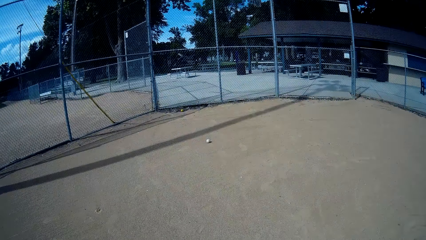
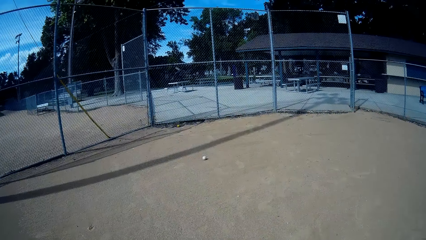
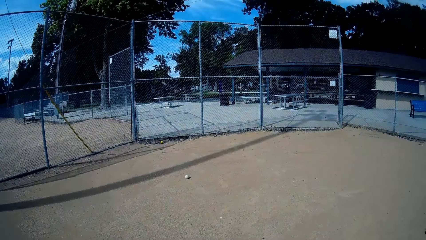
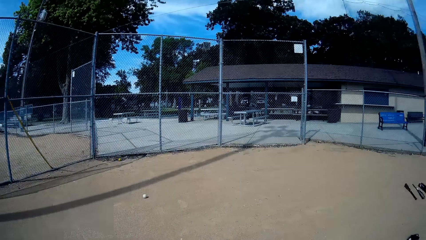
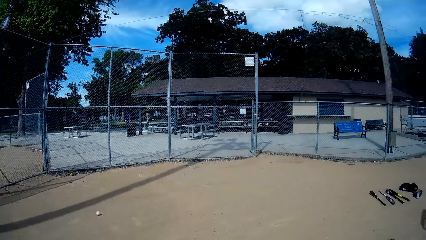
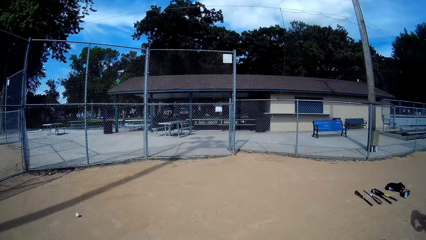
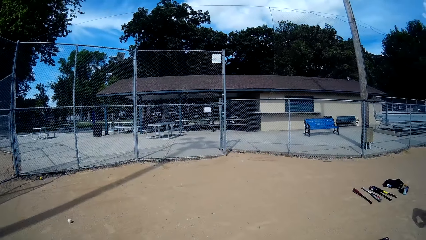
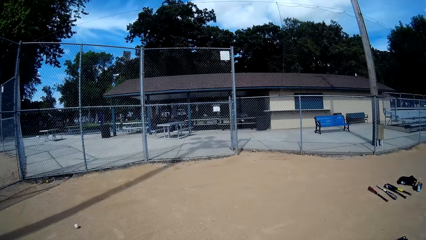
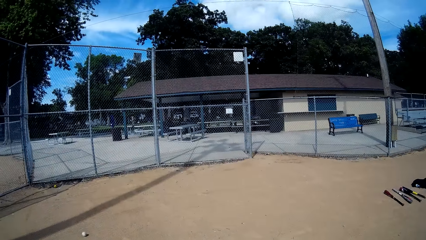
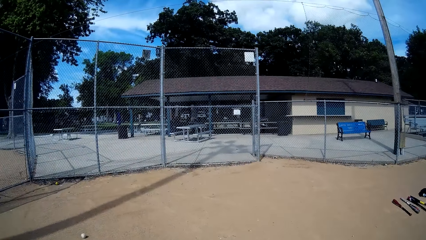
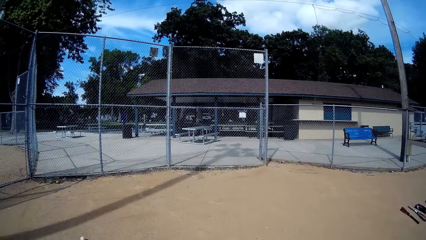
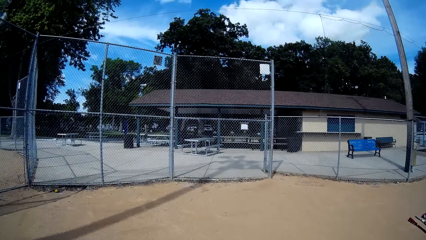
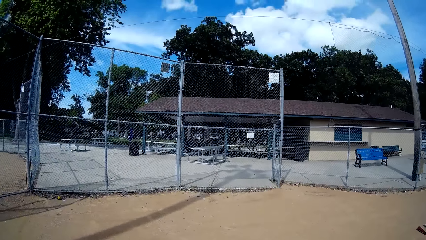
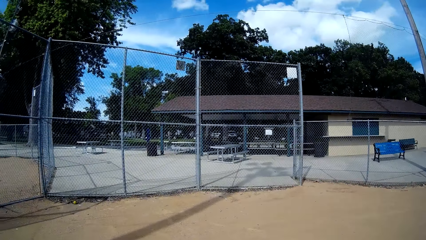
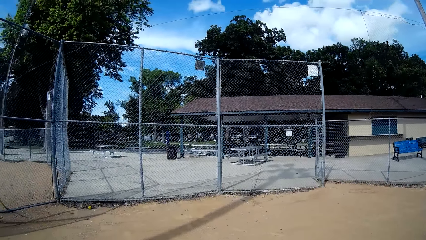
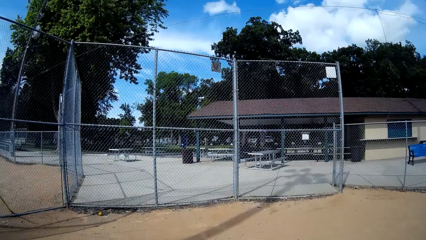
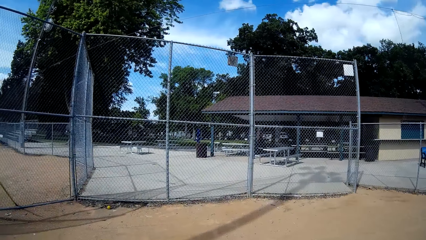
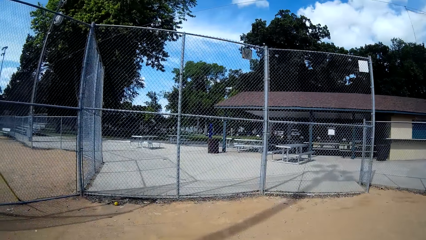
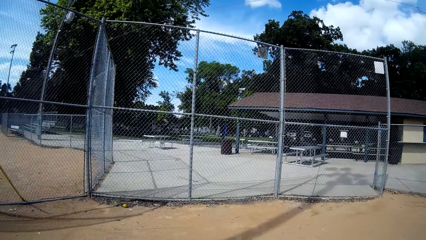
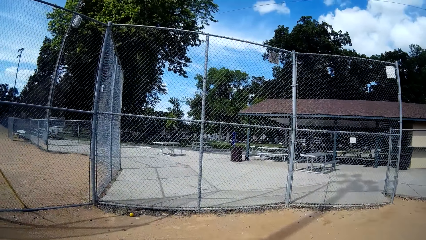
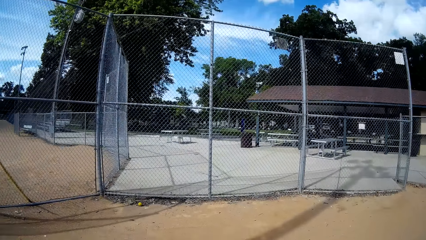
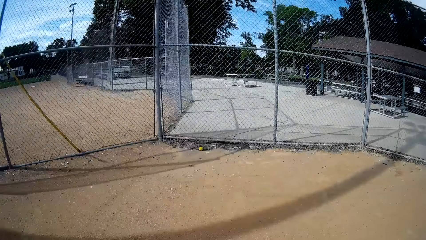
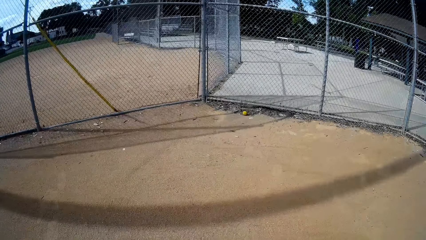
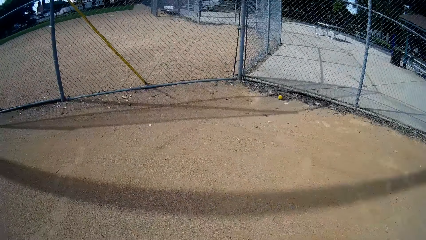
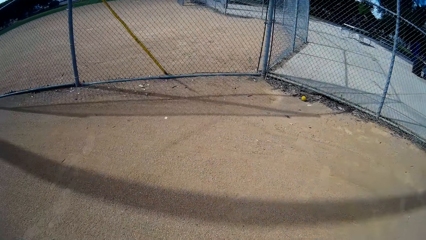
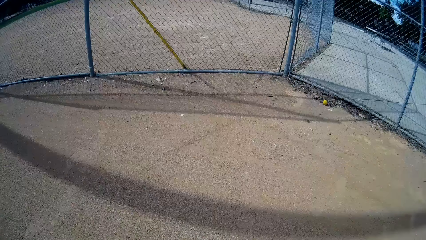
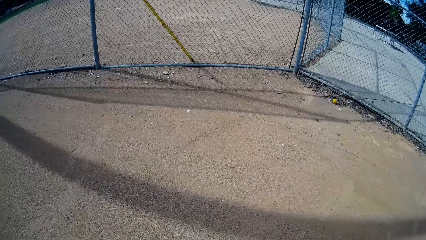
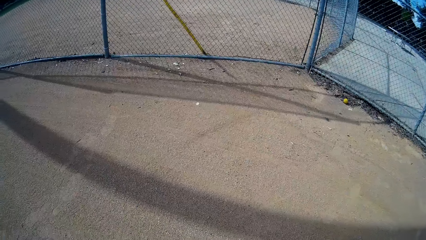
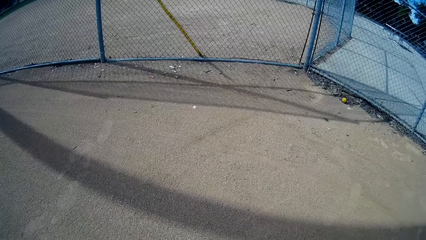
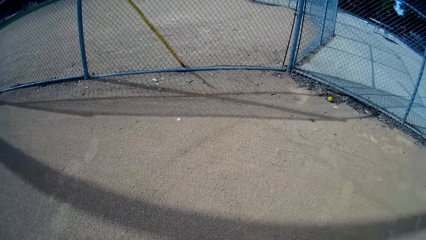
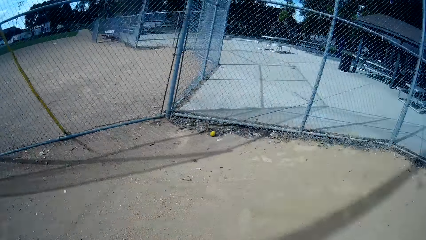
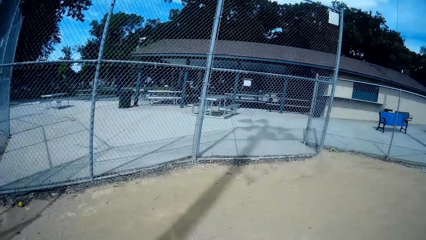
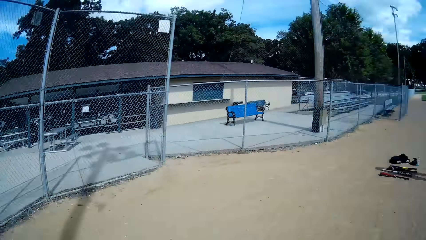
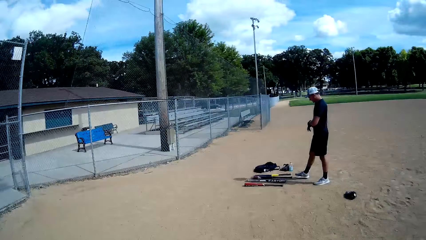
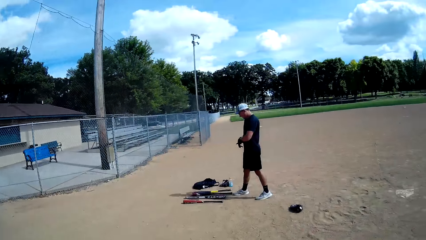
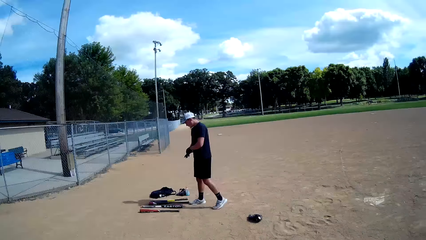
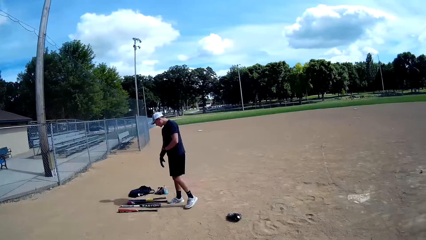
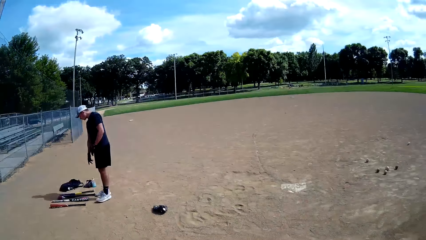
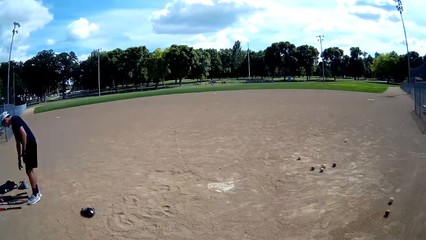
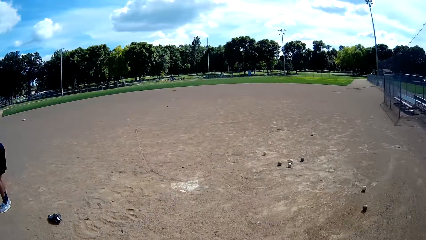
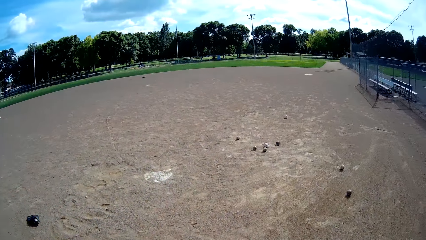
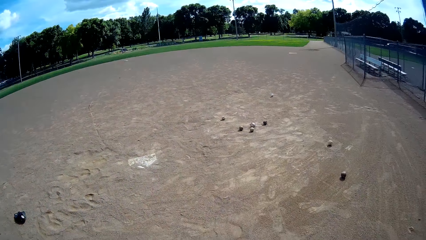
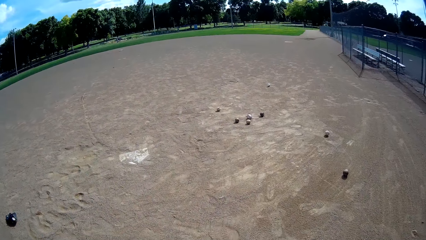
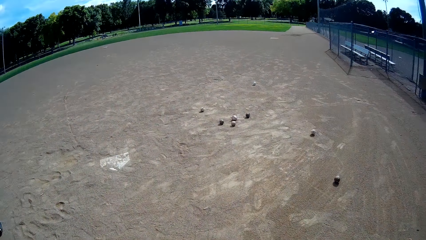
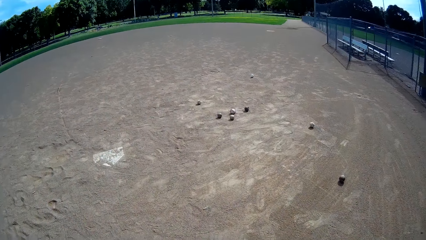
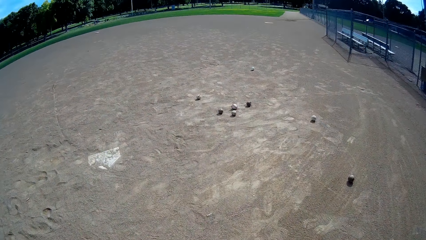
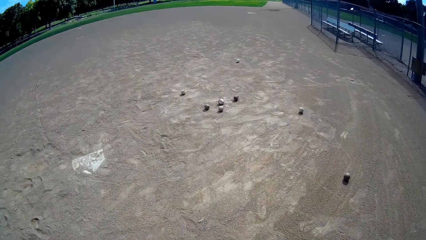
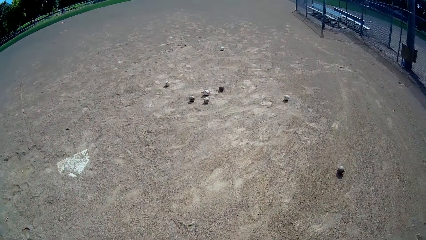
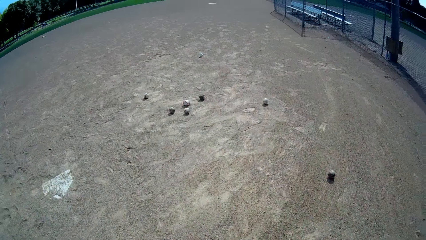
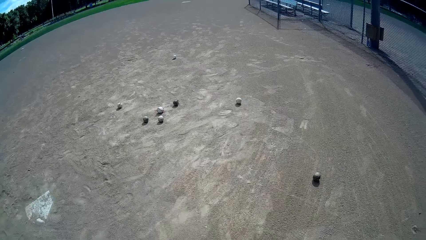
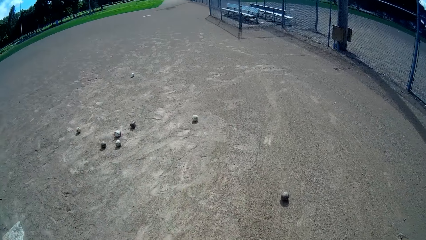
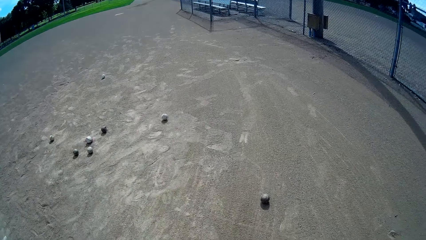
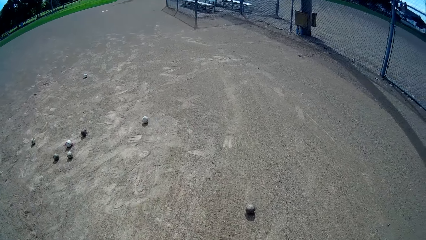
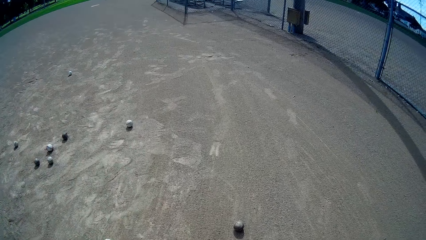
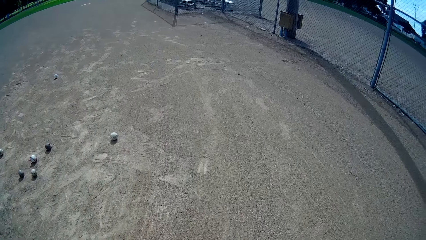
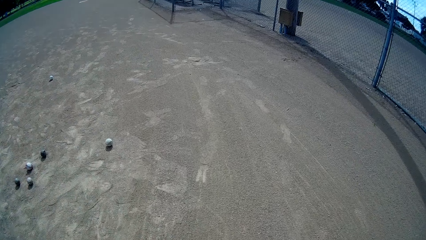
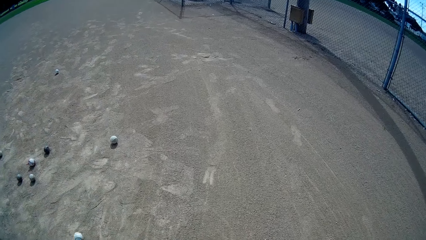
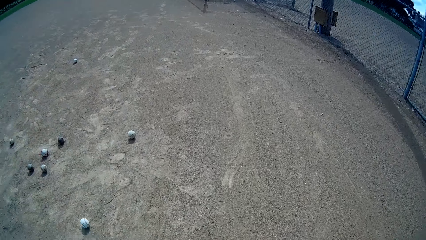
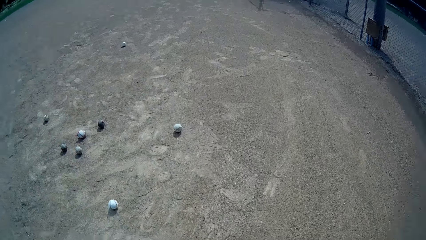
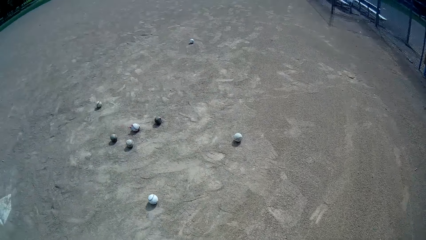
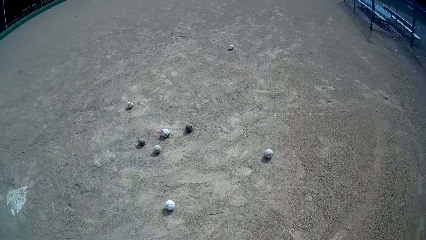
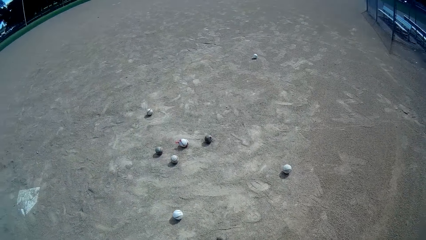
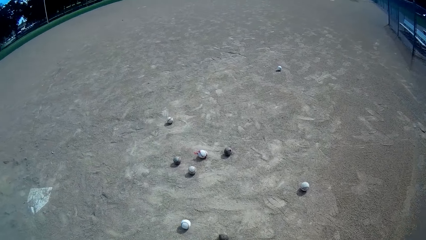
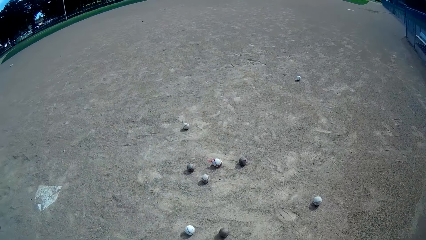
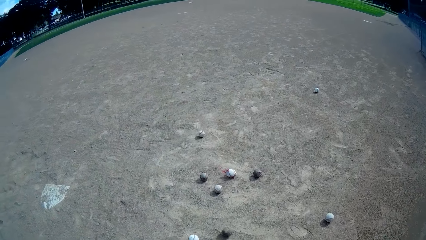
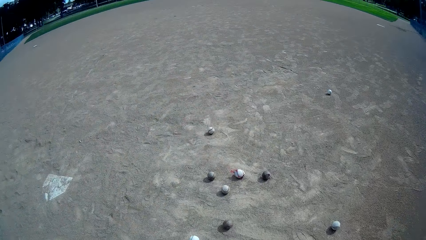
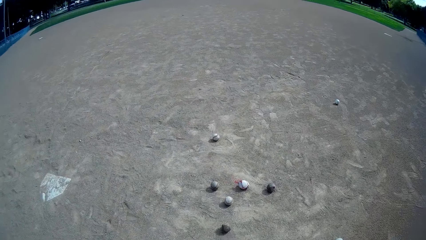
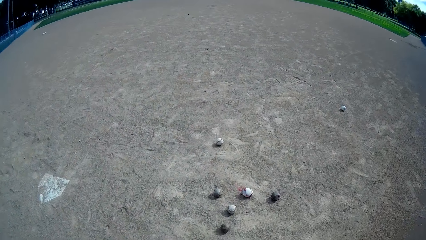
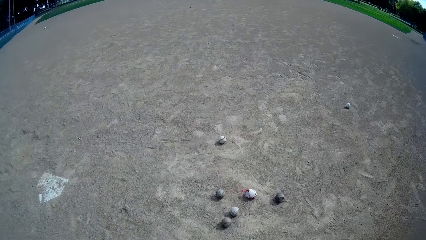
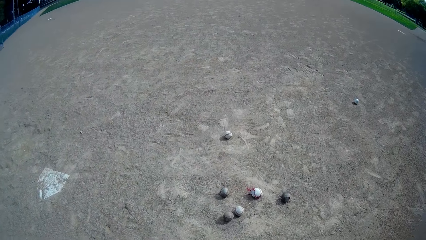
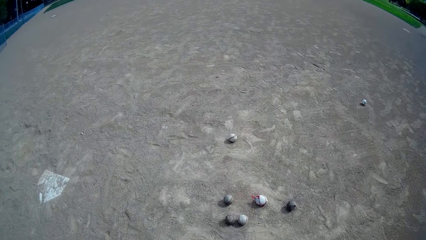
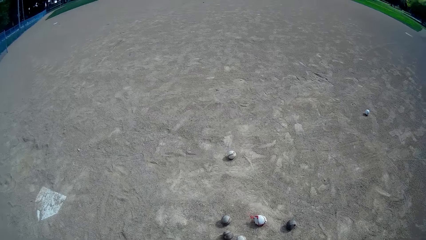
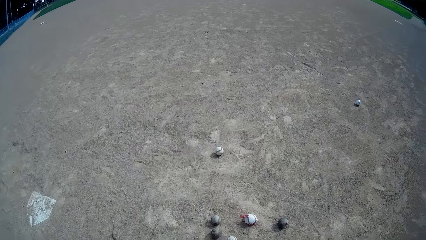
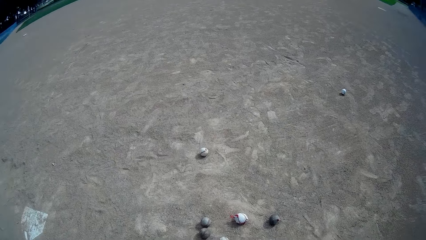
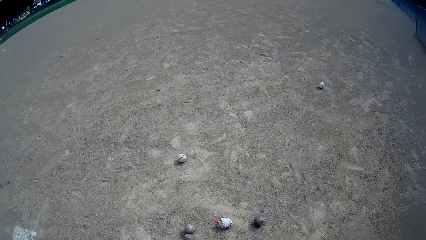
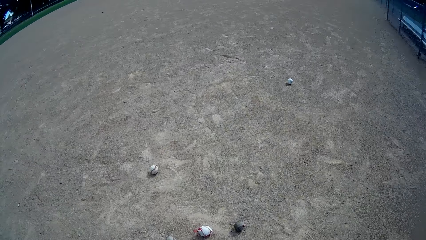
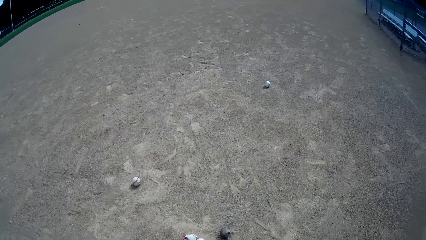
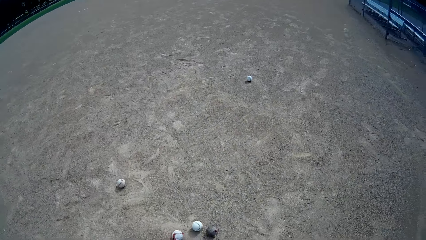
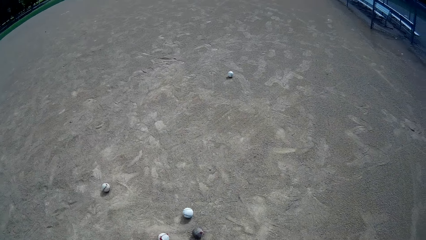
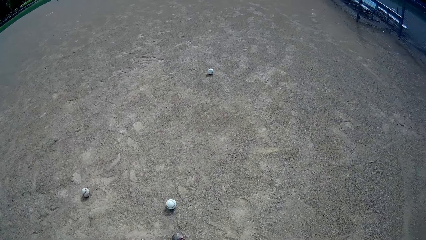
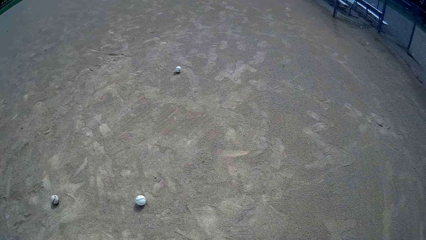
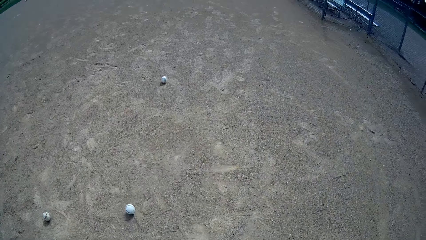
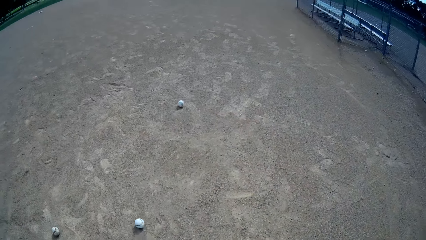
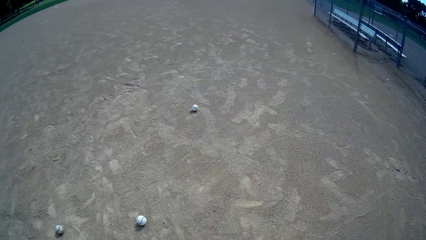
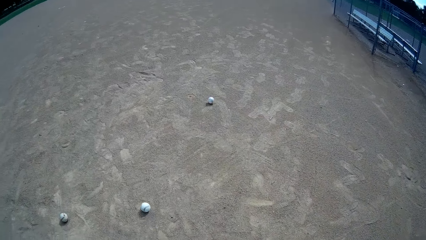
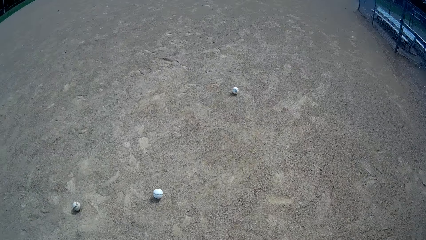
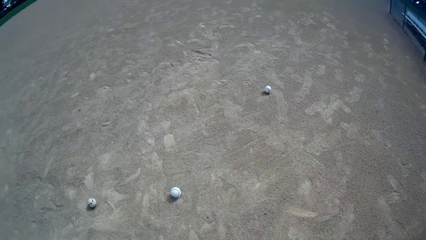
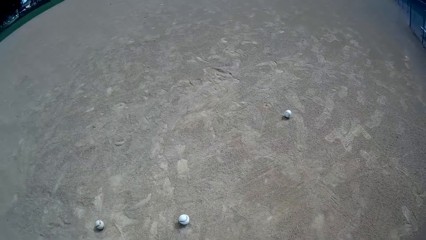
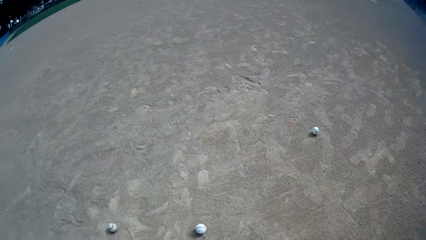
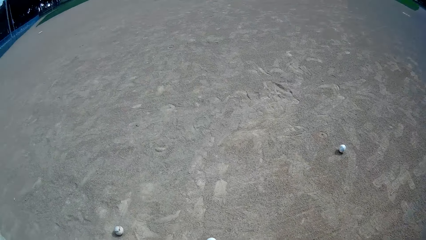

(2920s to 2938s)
The camera wearer looks at the man. They walk around in the field.
